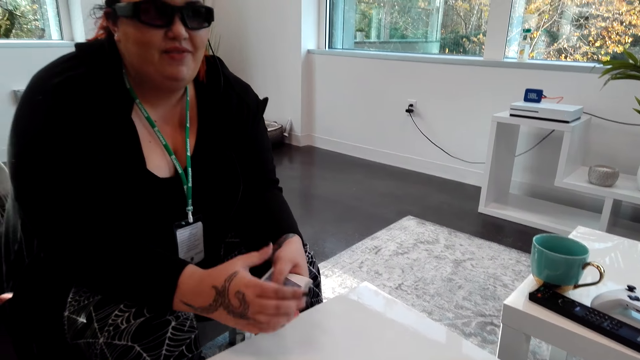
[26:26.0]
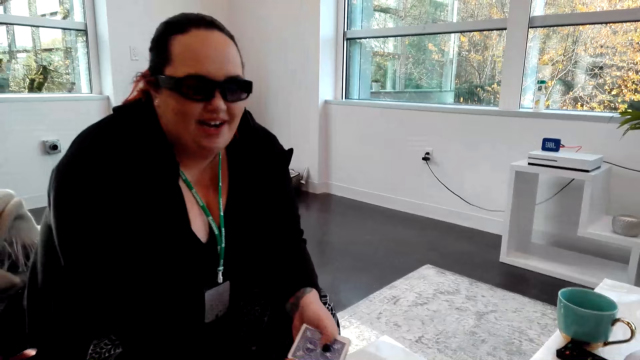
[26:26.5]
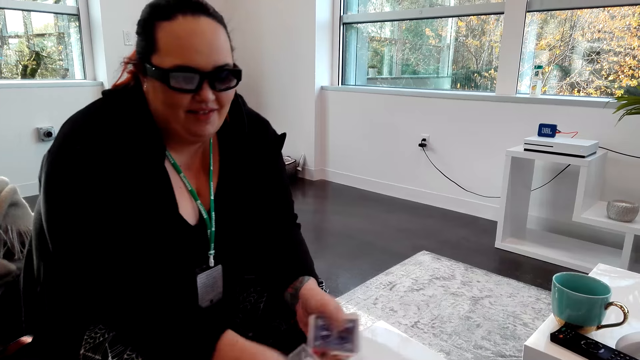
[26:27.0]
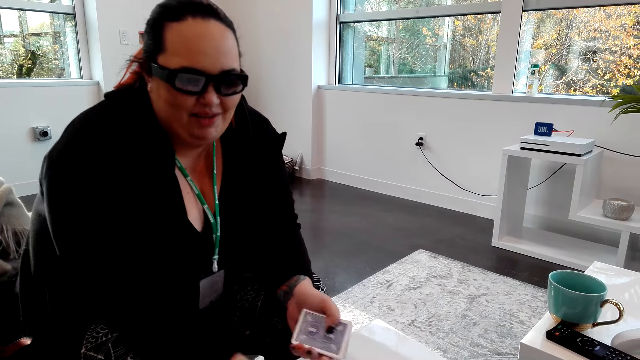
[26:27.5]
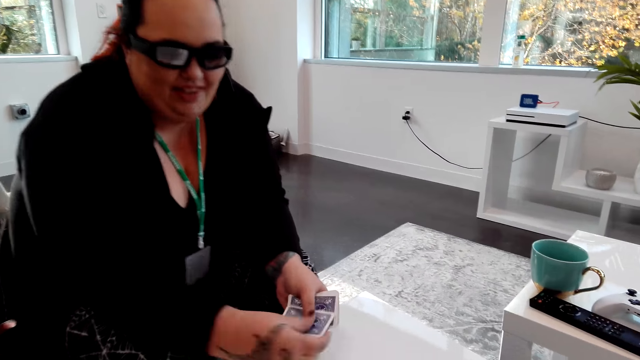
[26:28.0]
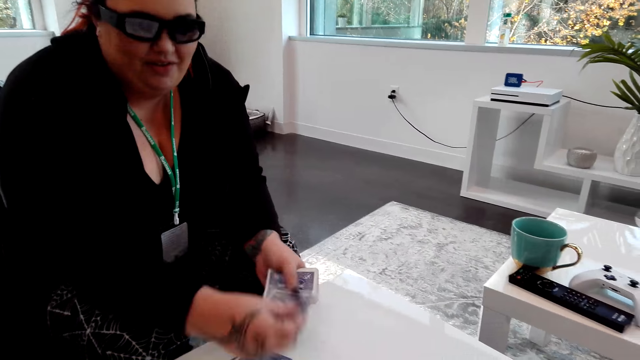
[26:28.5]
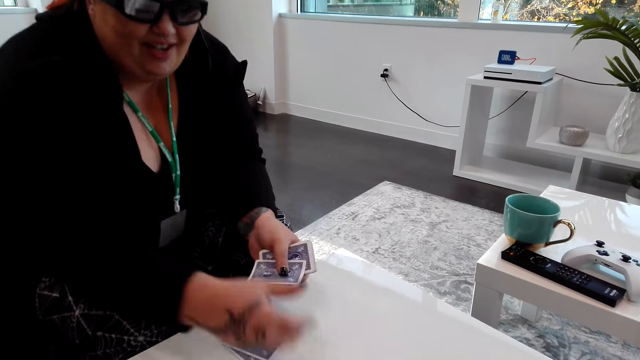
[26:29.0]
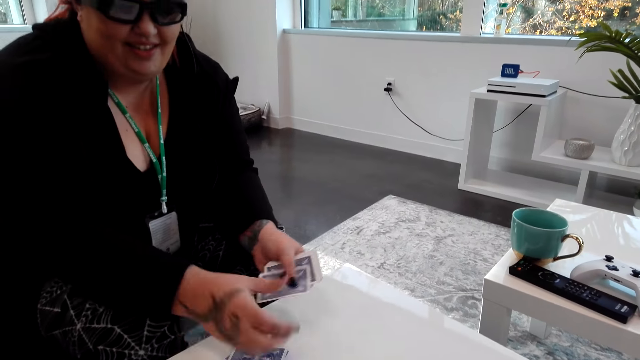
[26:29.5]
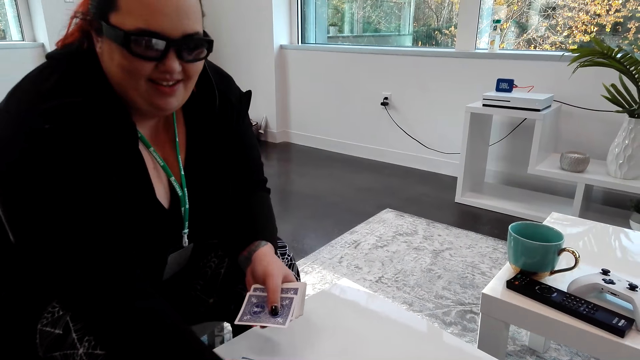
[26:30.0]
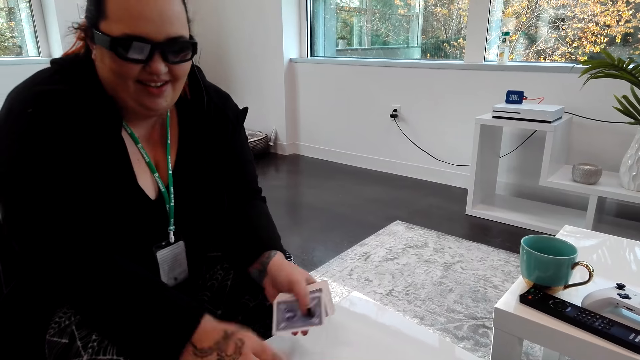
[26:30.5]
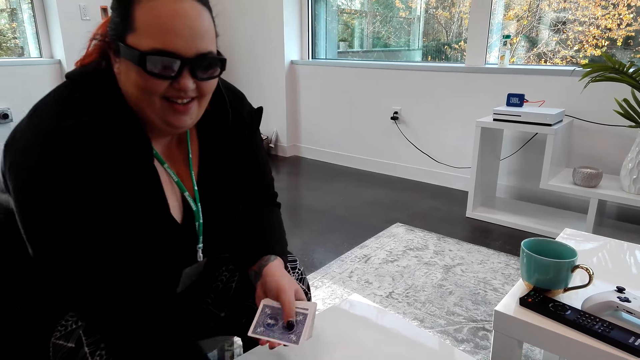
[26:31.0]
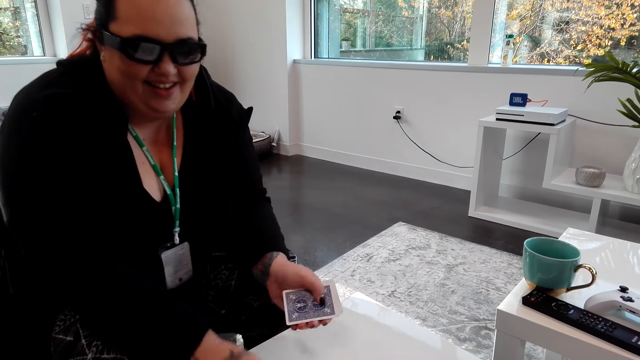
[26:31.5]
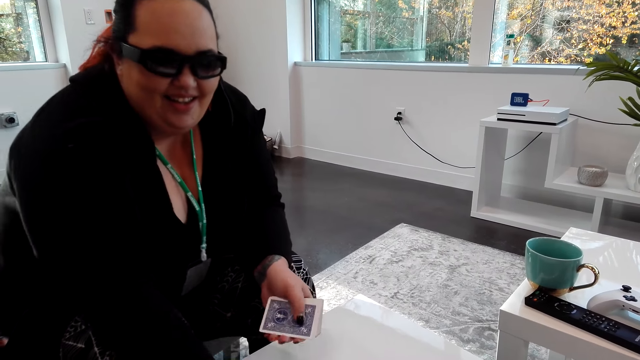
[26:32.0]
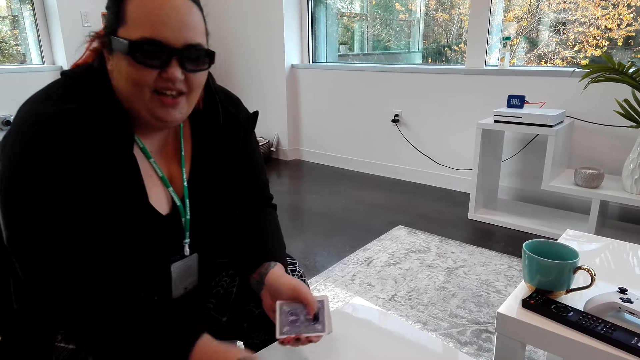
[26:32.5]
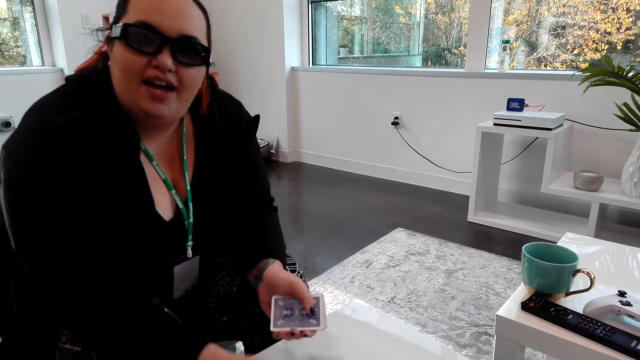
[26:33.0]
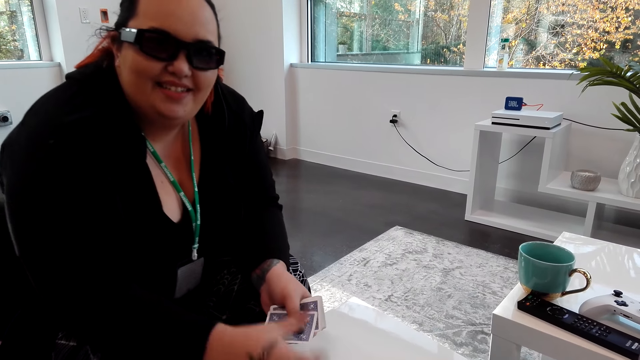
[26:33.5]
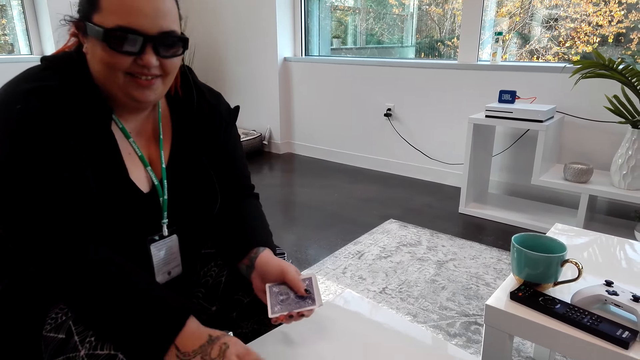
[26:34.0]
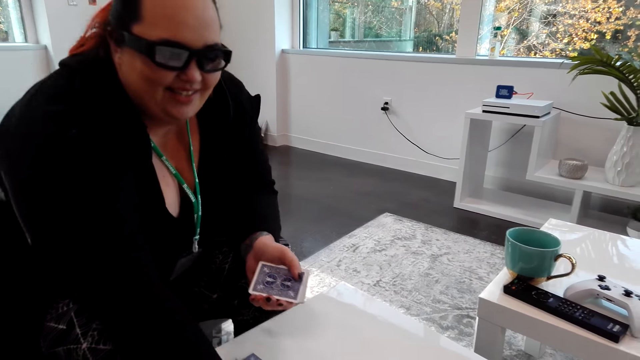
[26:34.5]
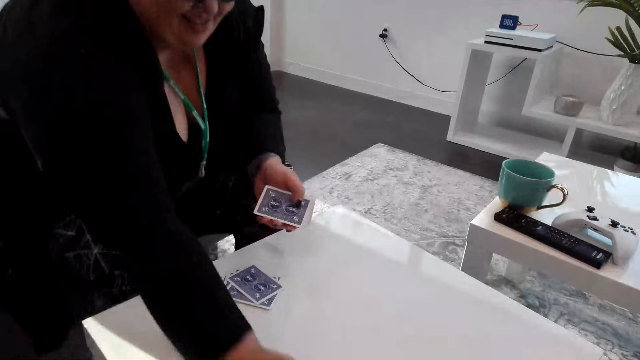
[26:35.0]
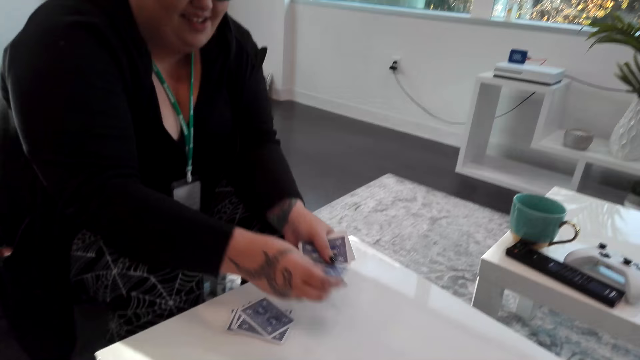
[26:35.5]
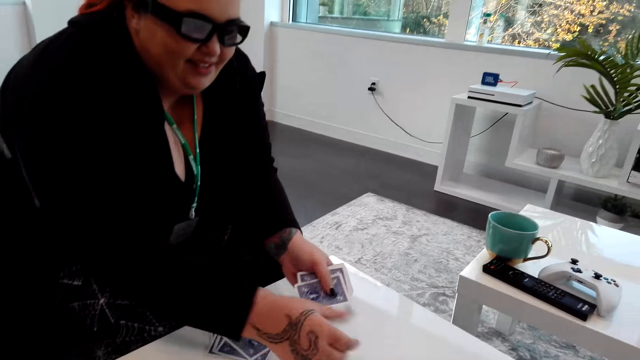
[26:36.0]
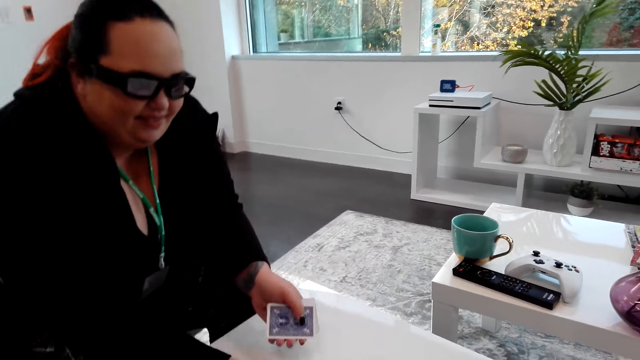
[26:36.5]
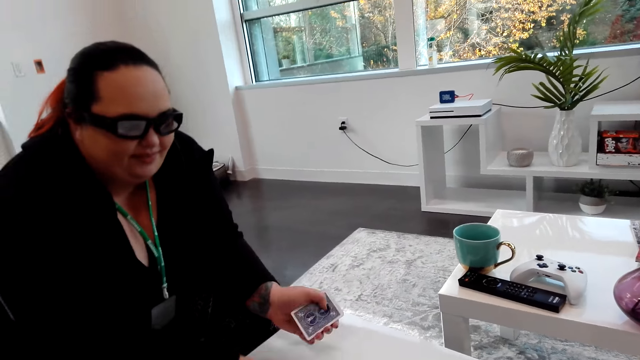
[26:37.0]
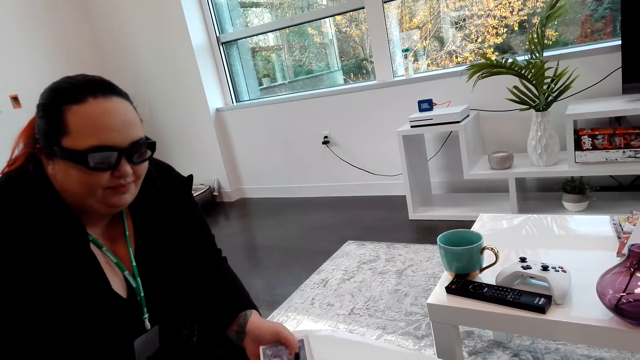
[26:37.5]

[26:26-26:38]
A woman places the cards on the table.

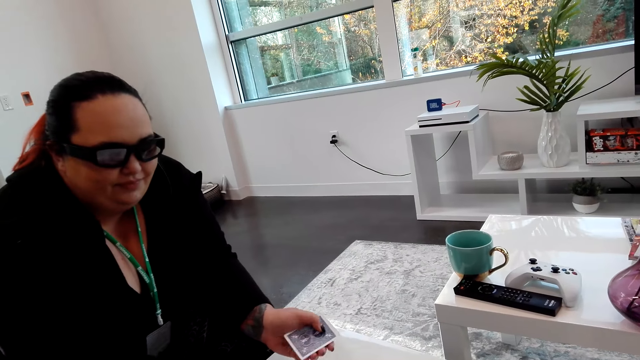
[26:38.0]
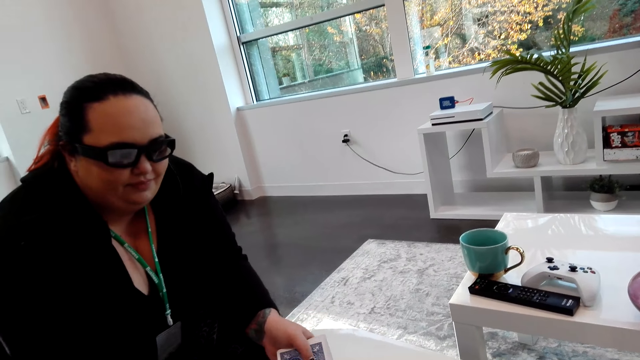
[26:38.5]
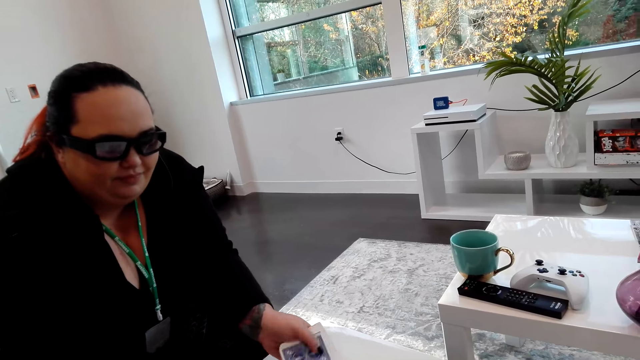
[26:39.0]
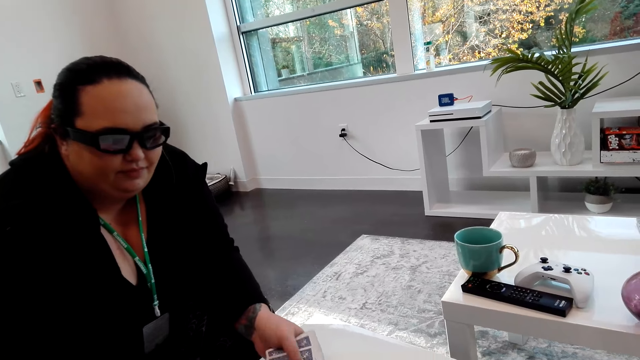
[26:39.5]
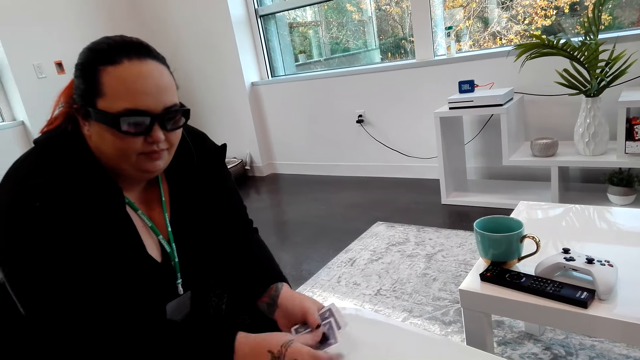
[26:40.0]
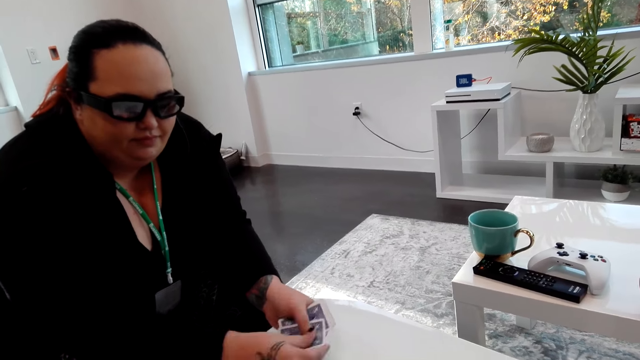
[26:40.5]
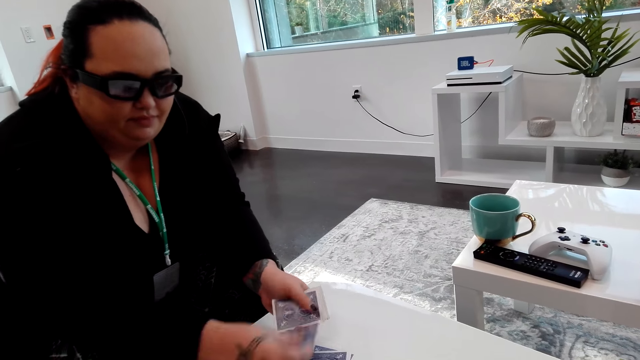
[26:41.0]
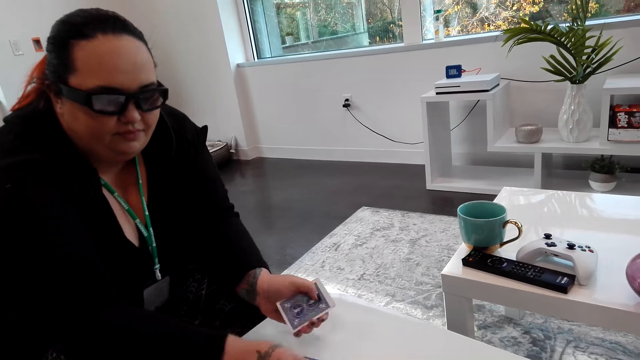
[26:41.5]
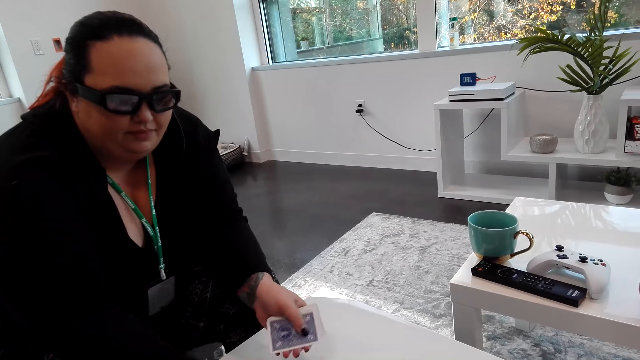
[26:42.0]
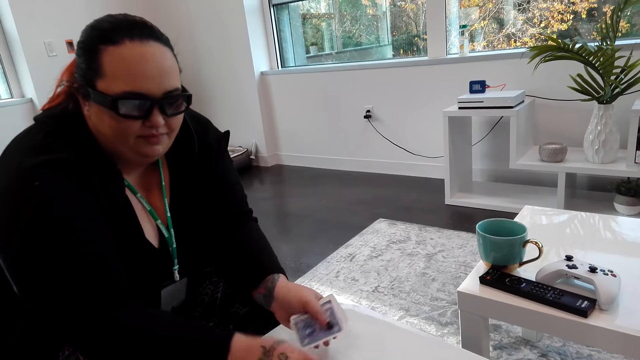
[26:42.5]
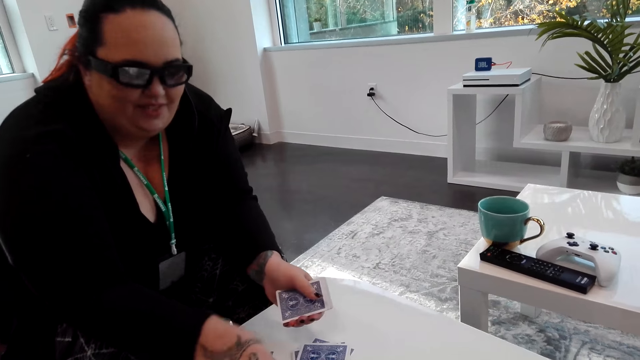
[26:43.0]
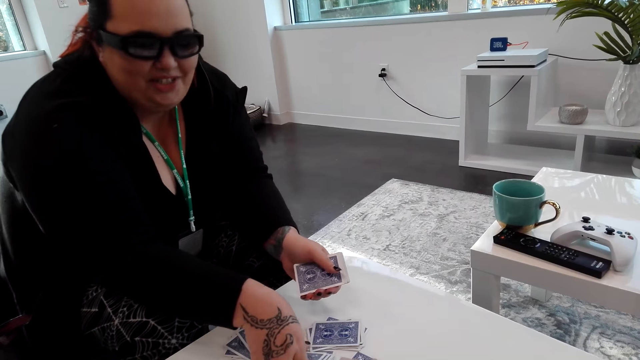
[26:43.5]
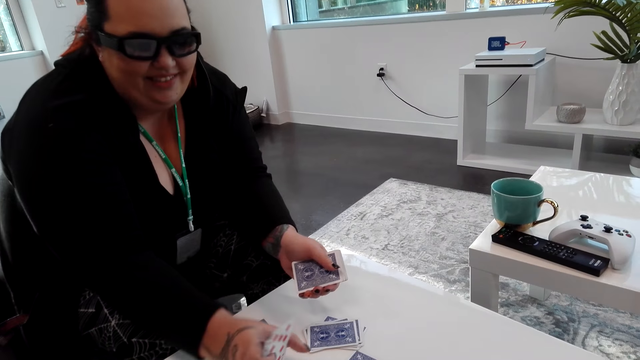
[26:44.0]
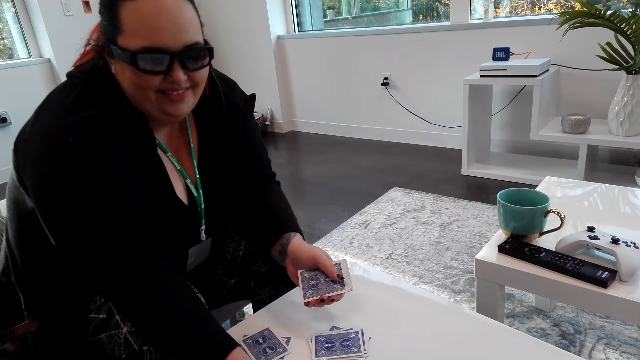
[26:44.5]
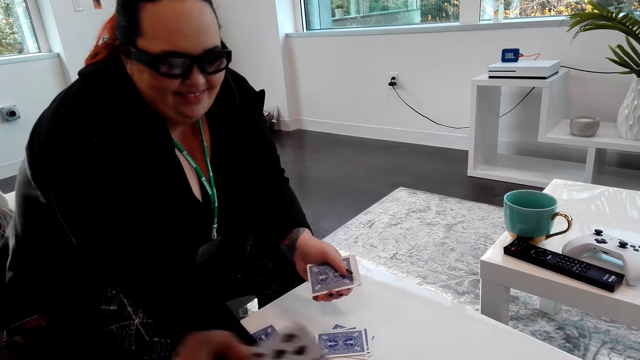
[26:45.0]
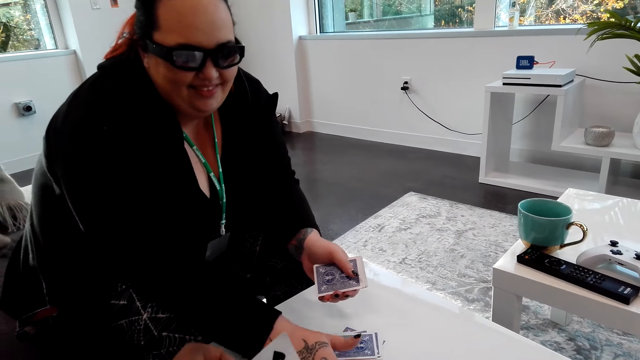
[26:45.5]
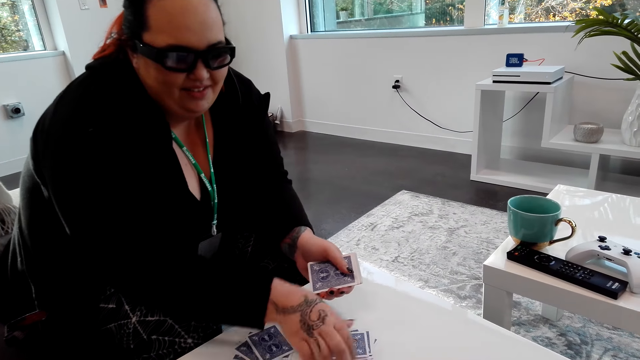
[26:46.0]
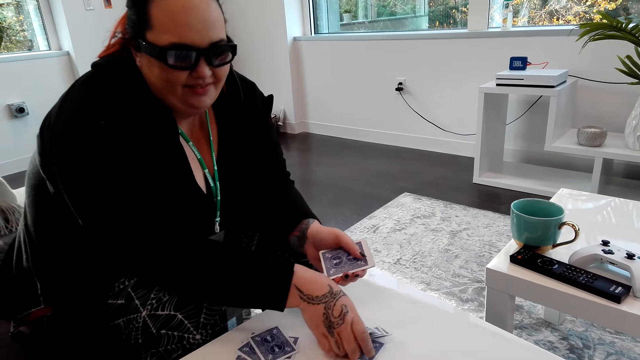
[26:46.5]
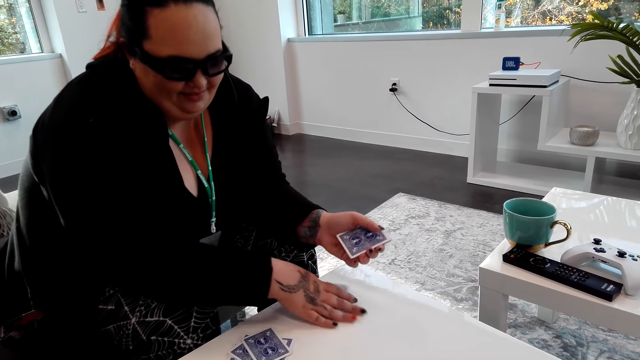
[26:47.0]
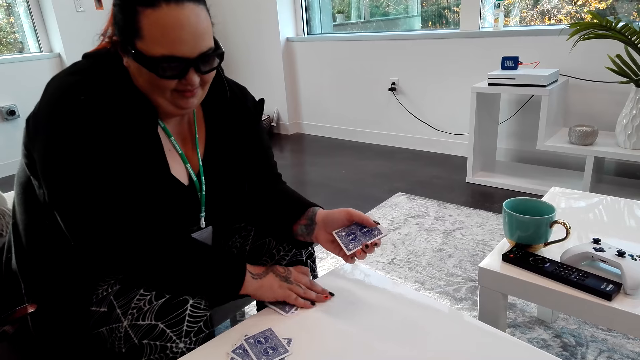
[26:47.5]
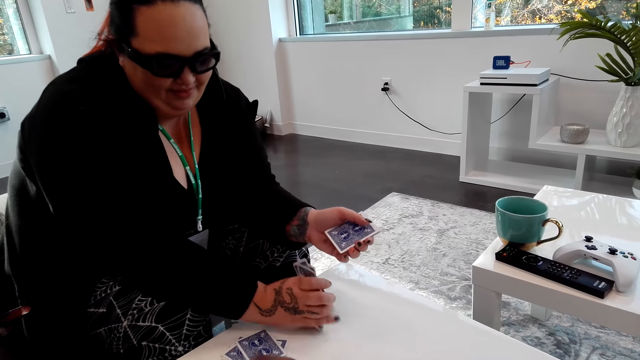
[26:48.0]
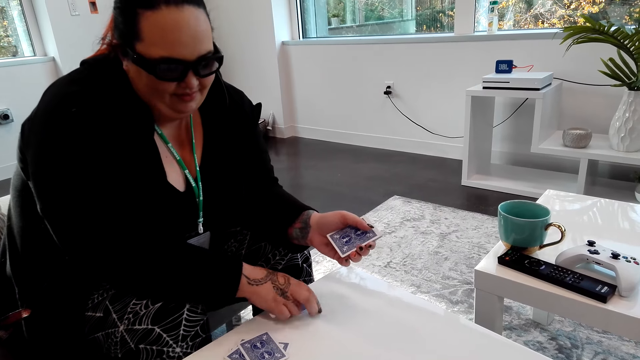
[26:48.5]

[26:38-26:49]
A woman picks cards, places the cards on the table and picks the cards.
